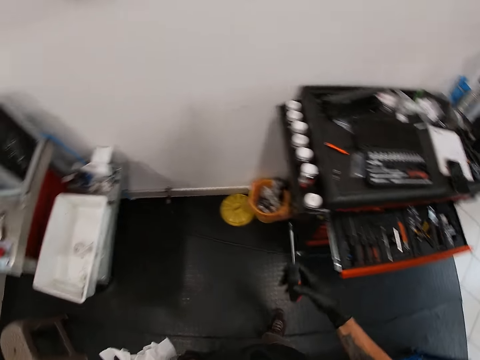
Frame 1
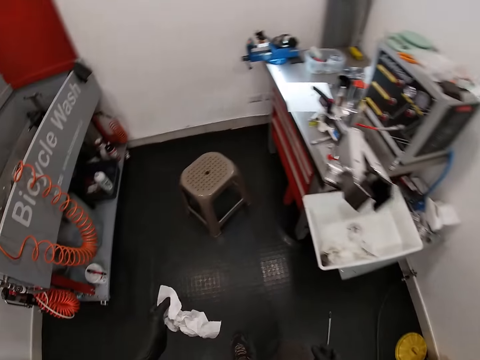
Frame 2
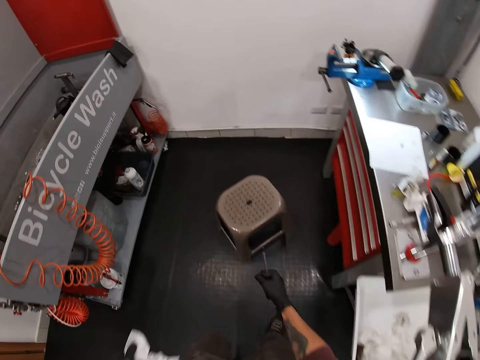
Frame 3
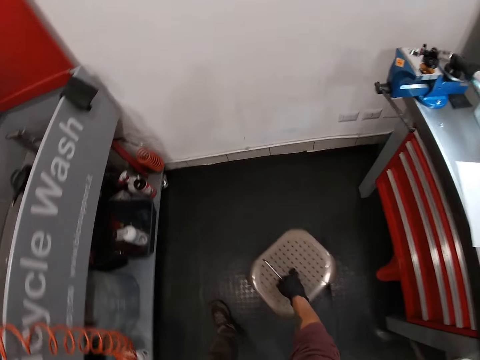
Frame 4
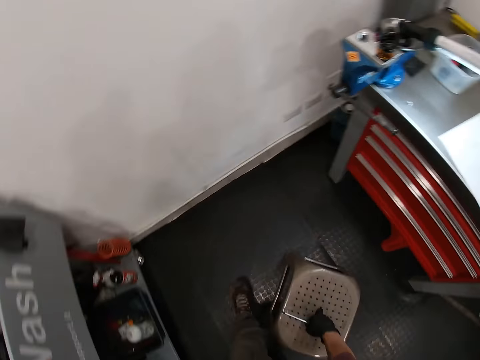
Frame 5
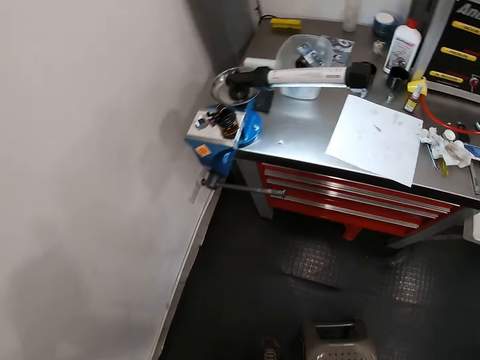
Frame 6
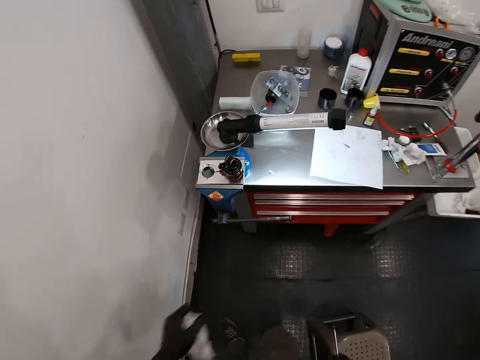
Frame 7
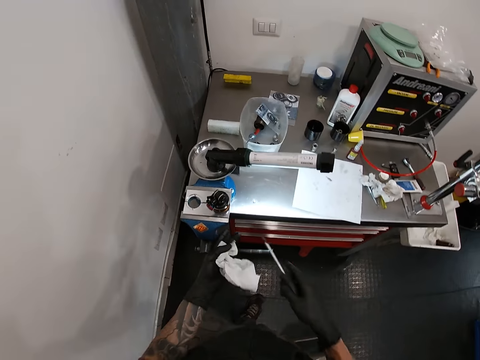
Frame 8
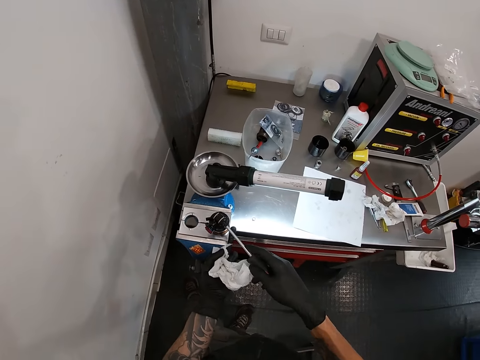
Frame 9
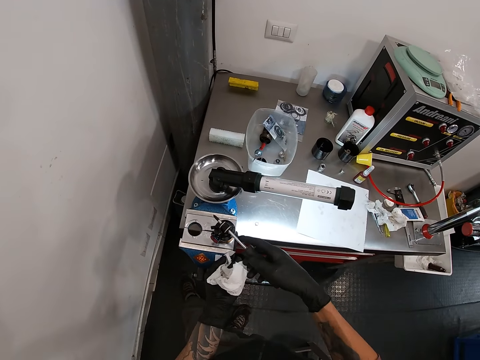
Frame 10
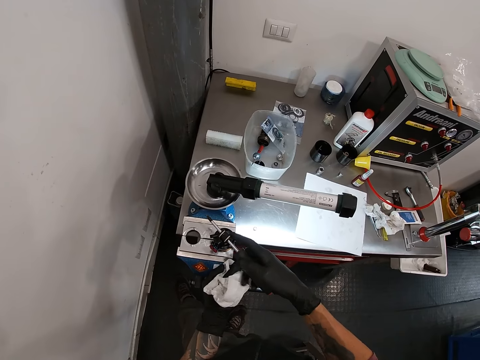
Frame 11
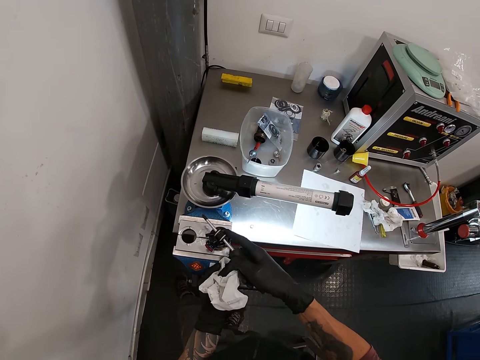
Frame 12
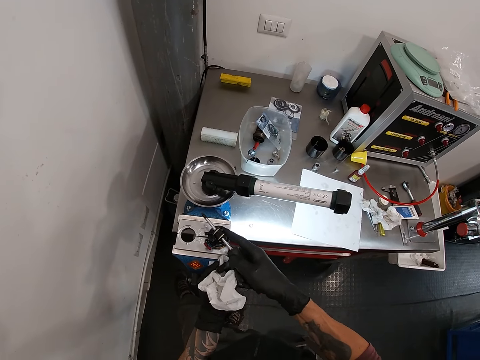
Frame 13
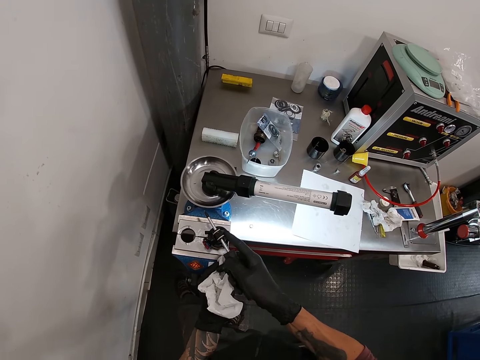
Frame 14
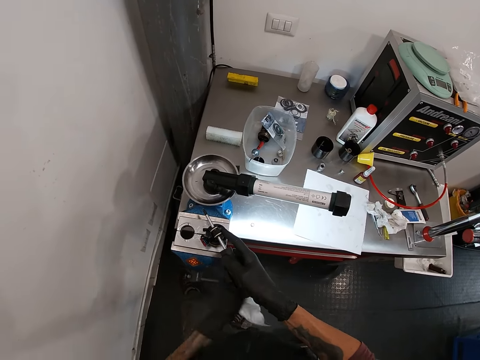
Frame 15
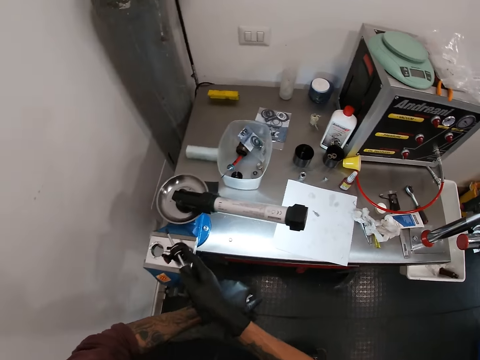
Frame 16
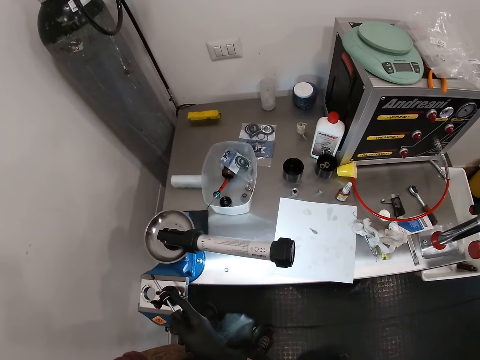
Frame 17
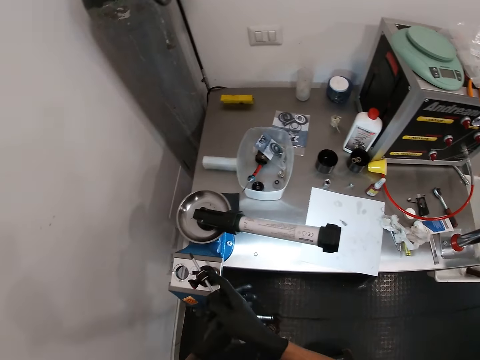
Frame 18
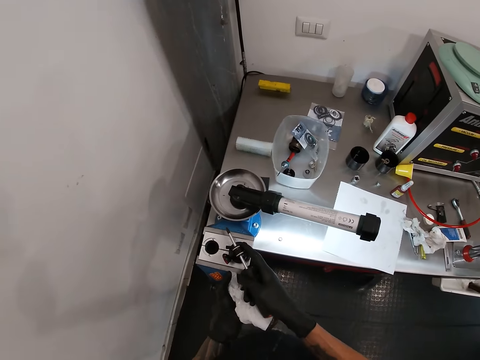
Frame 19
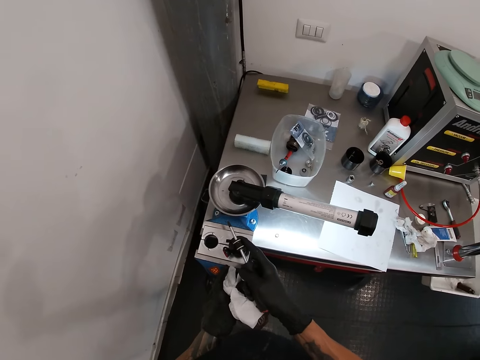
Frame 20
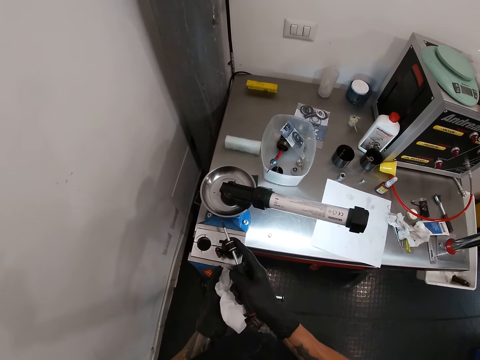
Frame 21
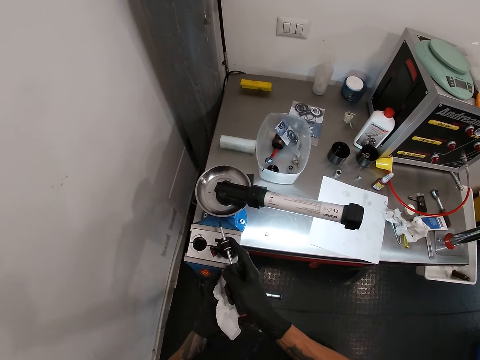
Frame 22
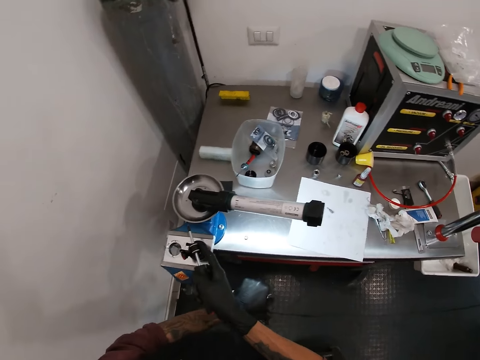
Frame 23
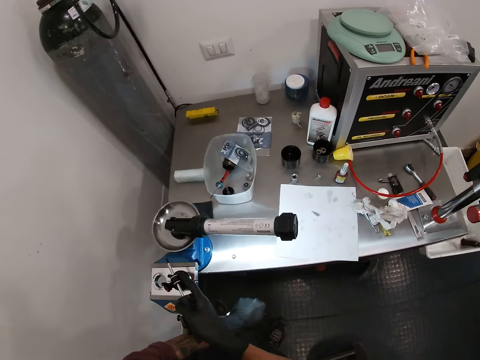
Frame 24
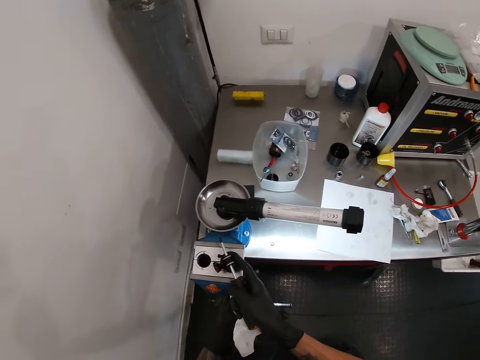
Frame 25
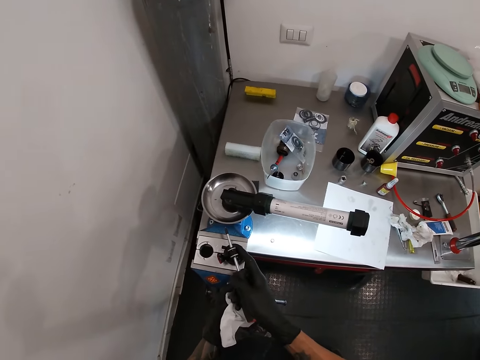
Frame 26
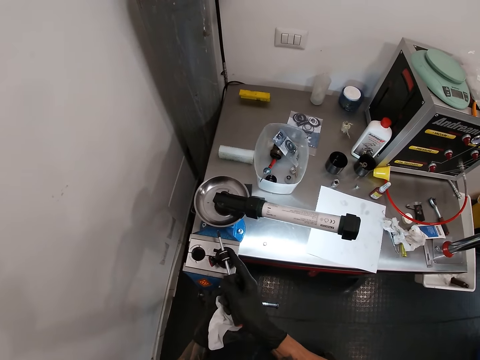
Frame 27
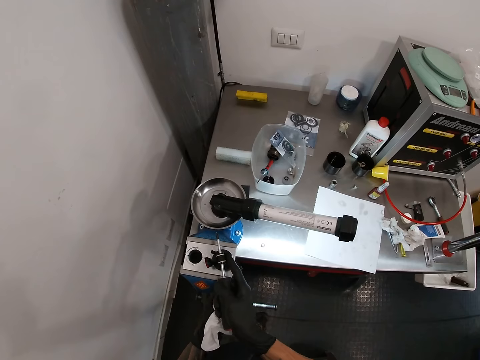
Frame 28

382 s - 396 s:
The camera wearer holds the screwdriver. He walks in the room. He moves the chair with his right hand. He holds the wipe paper. He tightens the mechanical part with the screwdriver in his right hand. He puts the screw on the knob. He opens the knob with the screw. He tightens the vice with his left hand. He places his left hand on the vice. He tightens the vice with his left hand. He places his left hand on the vice.

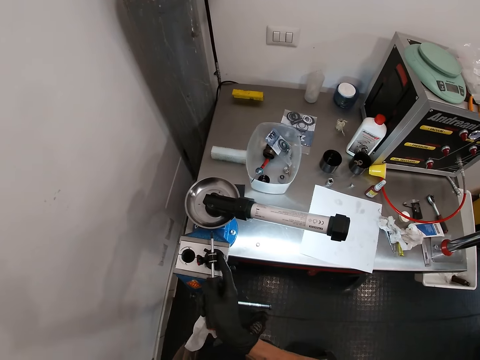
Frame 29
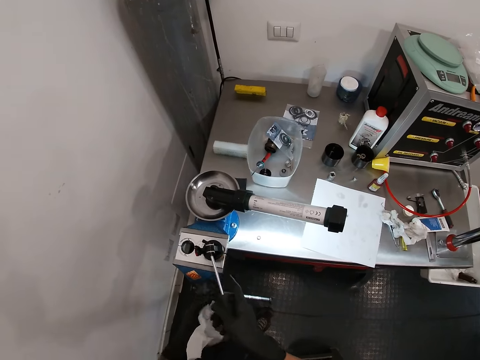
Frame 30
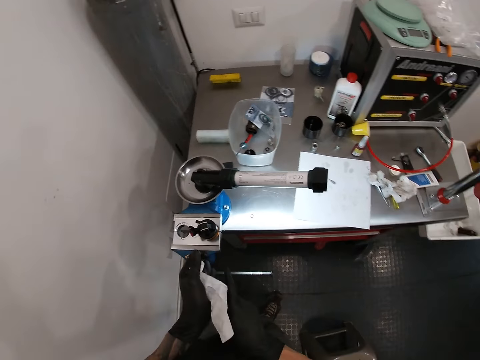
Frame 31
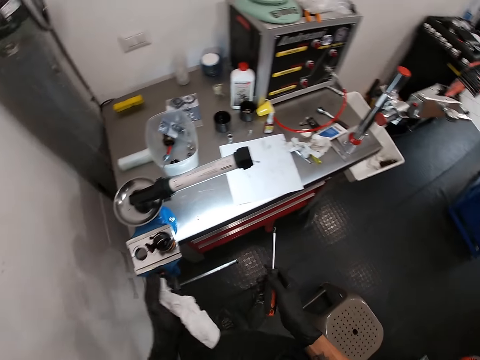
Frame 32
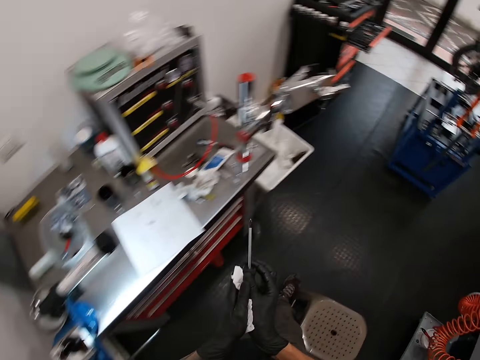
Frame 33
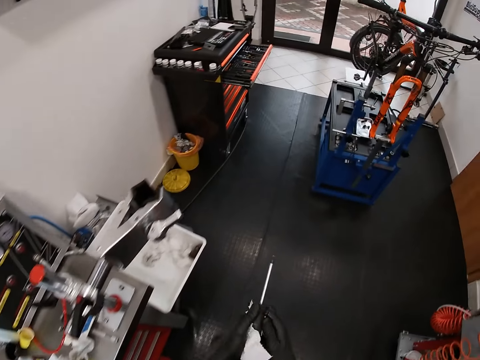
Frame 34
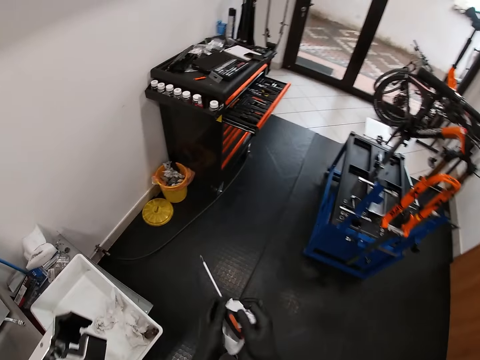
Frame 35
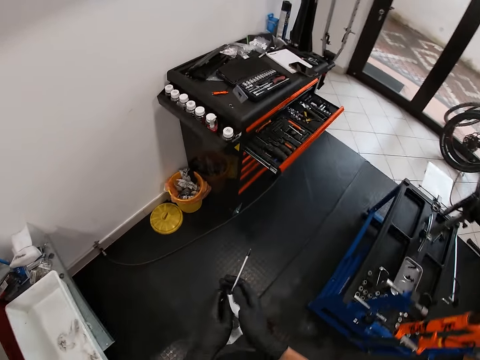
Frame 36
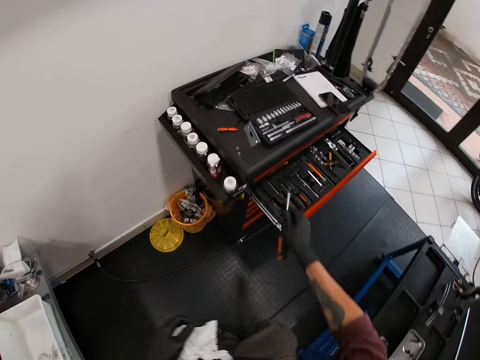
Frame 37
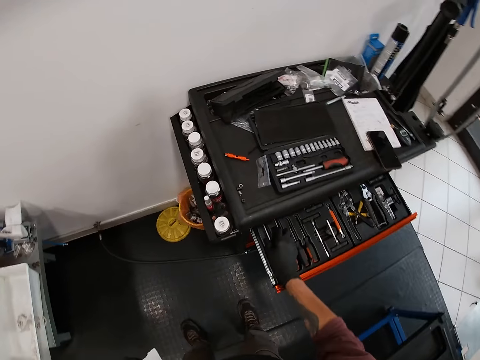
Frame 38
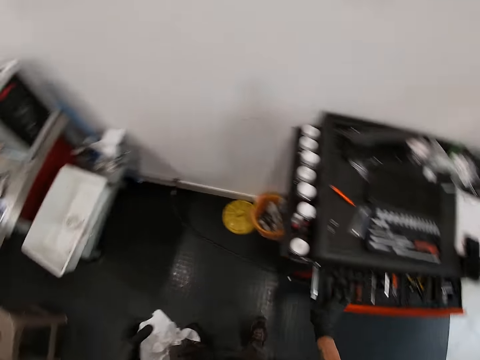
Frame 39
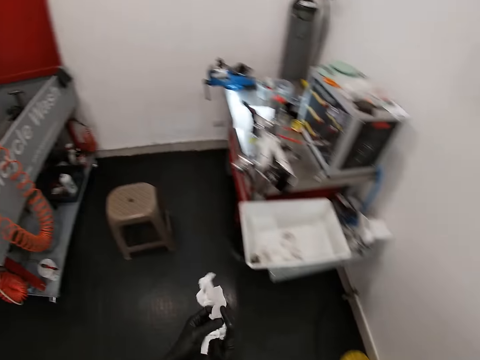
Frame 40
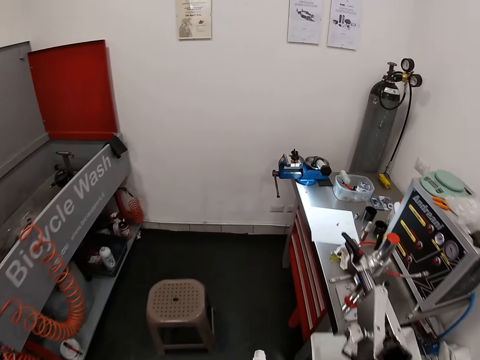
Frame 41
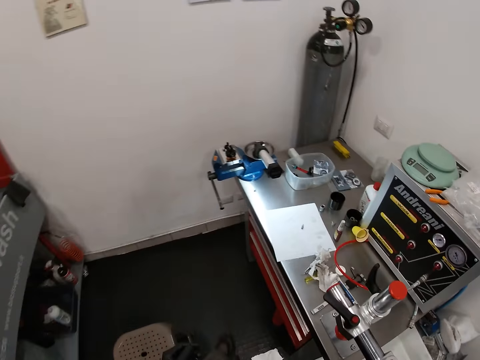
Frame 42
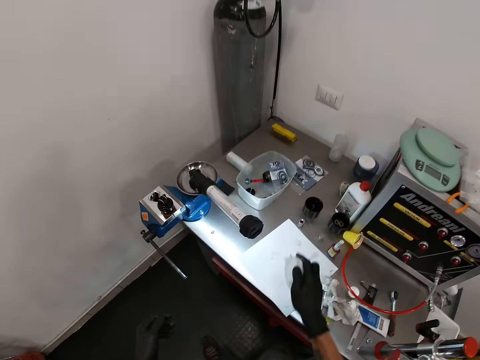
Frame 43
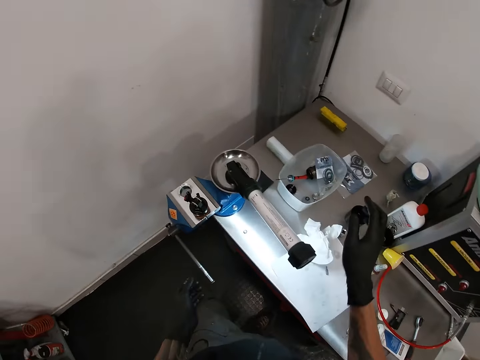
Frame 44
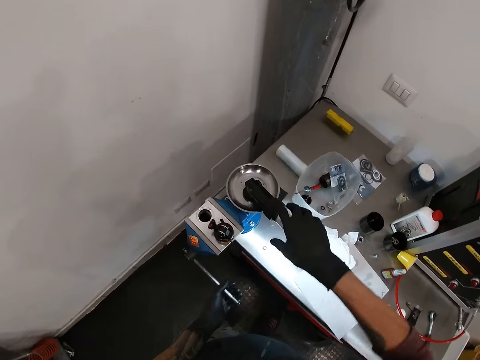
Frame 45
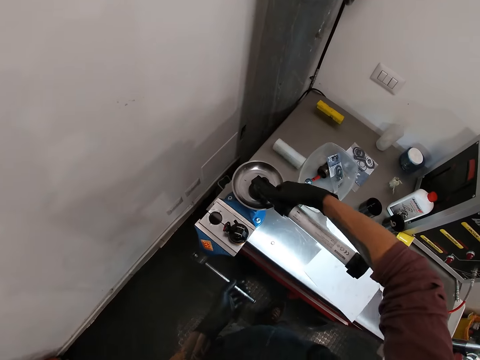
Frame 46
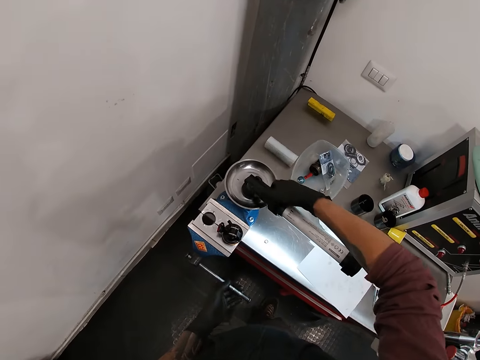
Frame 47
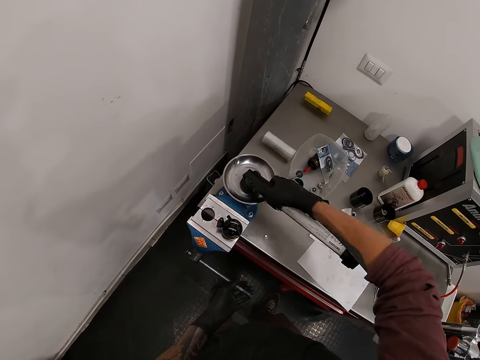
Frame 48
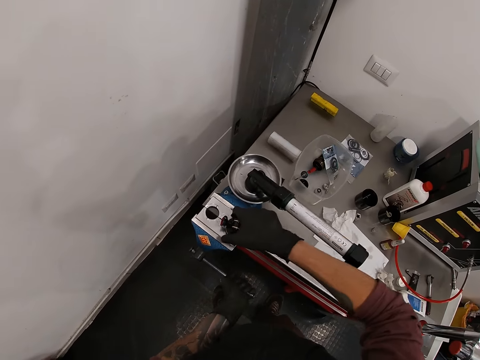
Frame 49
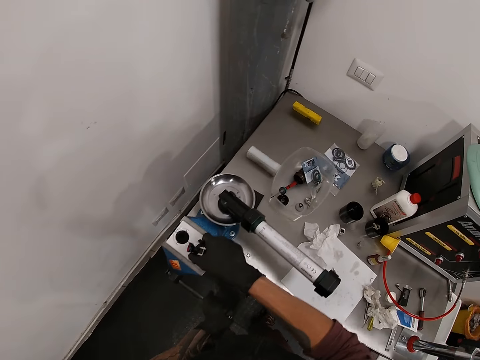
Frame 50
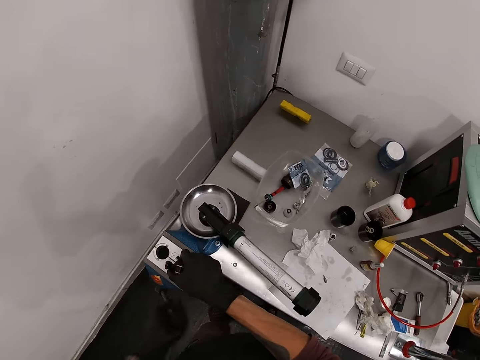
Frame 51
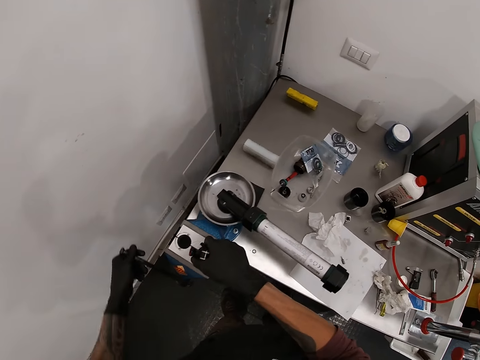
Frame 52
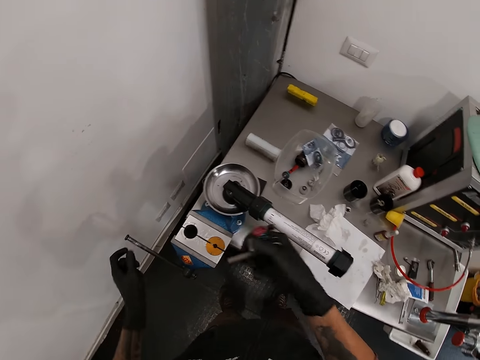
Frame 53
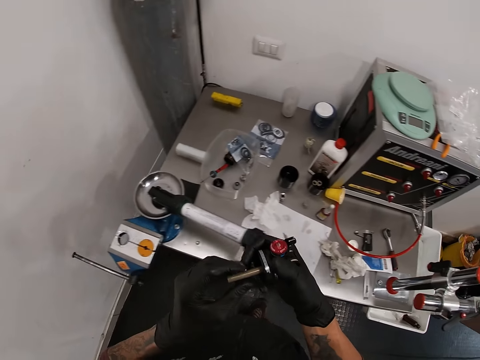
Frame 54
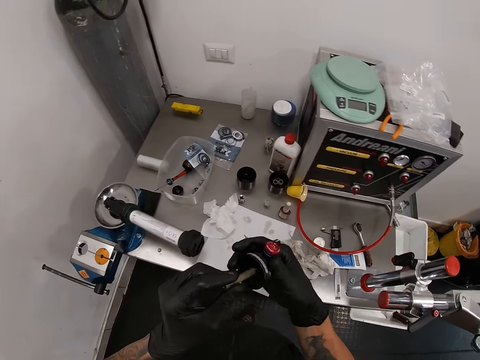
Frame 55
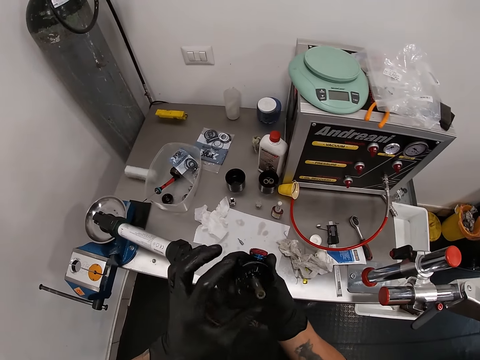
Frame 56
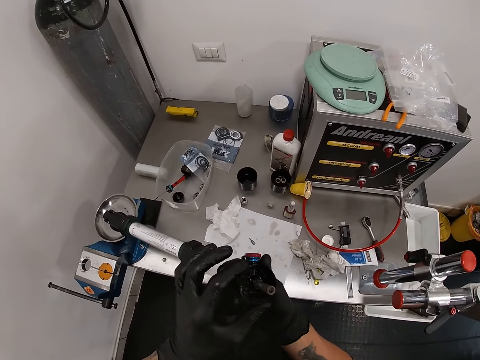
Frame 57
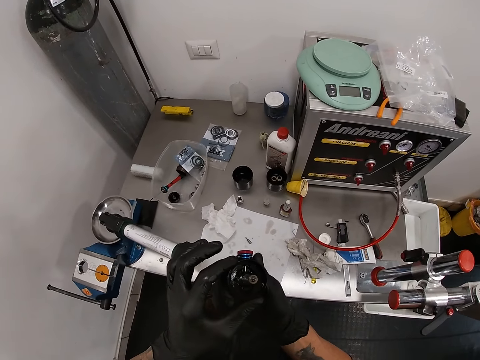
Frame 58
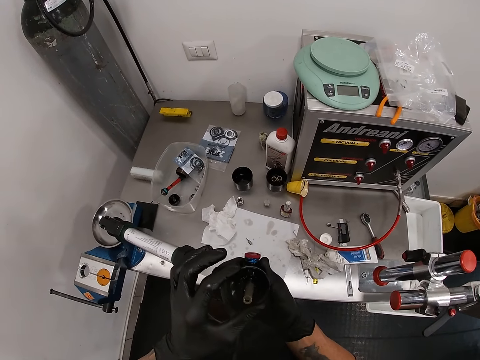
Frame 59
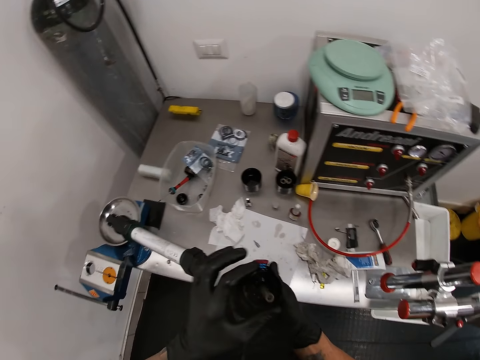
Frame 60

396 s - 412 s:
The camera wearer removes the screwdriver from the knob. He cleans the screwdriver with the piece of paper in his left hand. He cleans the screwdriver with the paper in his hands. He walks in the room. He places the screwdriver in the drawer with his right hand. He closes the drawer with his right hand. He cleans his hands with the piece of paper. He holds the wipe paper. He walks in the room. He drops the piece of paper on the table. He places his left hand on the arm of the bench vice. He clicks the switch of a workbench lamp with his right hand. He holds the knob. He loosens the vice clamp with his left hand. He moves the handle. He picks up the mechanical part with his right hand. He holds the mechanical part in his hands. He looks at something.
